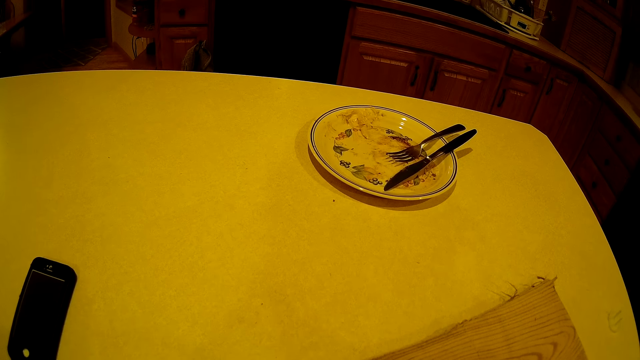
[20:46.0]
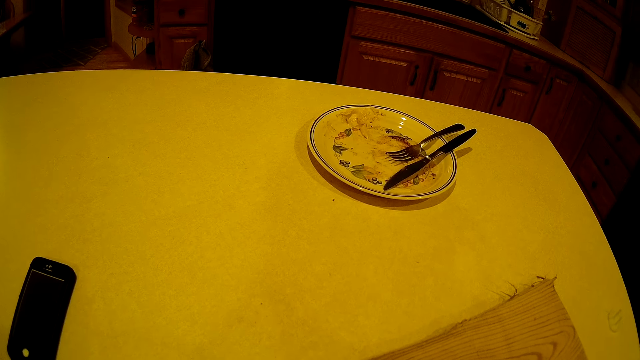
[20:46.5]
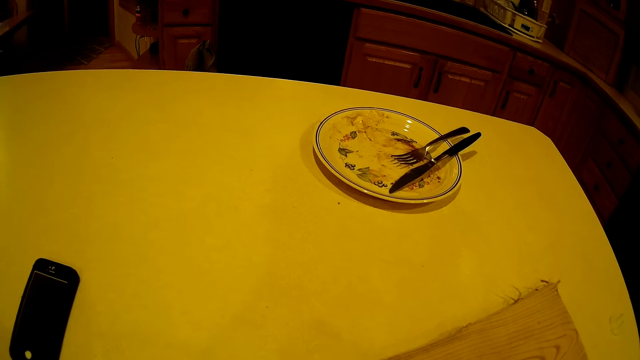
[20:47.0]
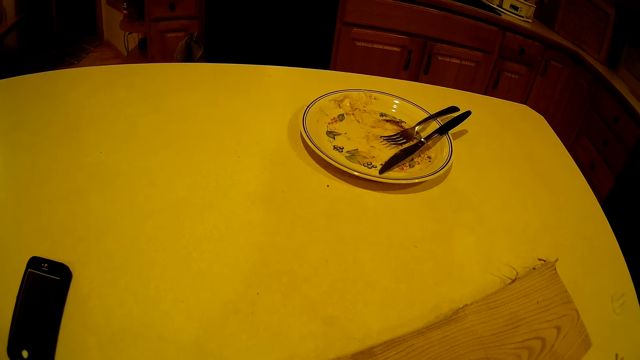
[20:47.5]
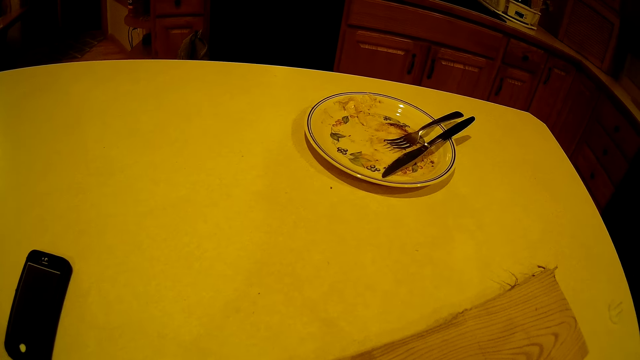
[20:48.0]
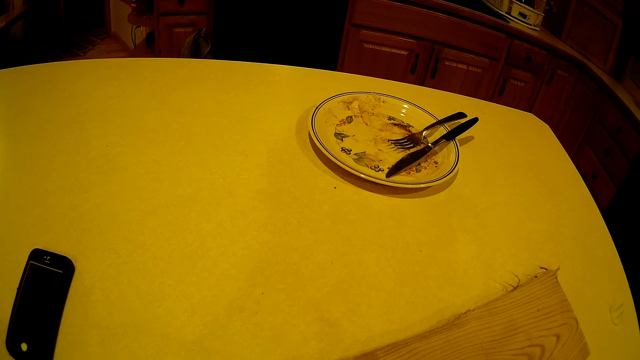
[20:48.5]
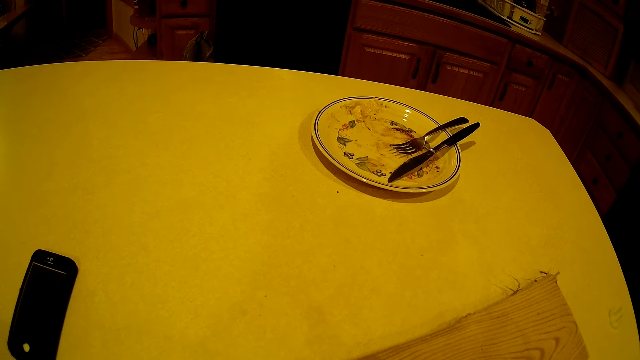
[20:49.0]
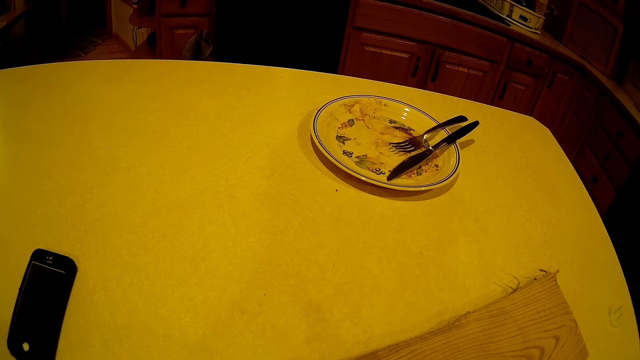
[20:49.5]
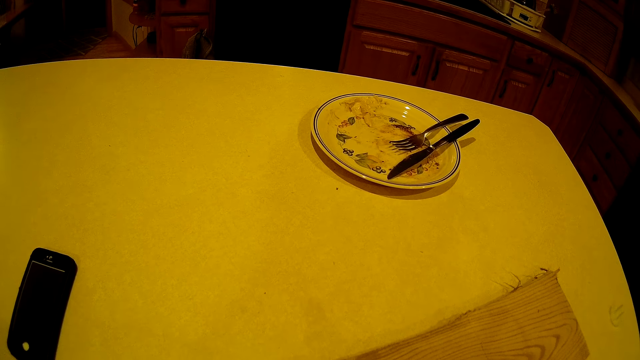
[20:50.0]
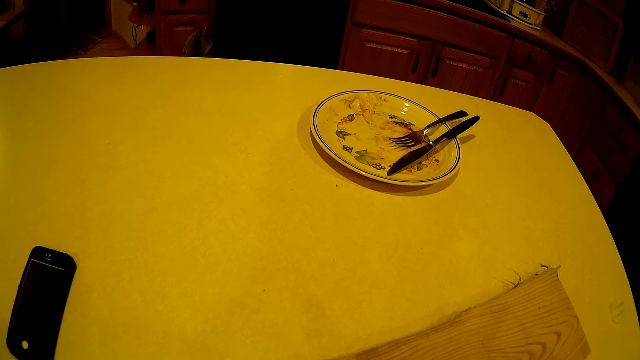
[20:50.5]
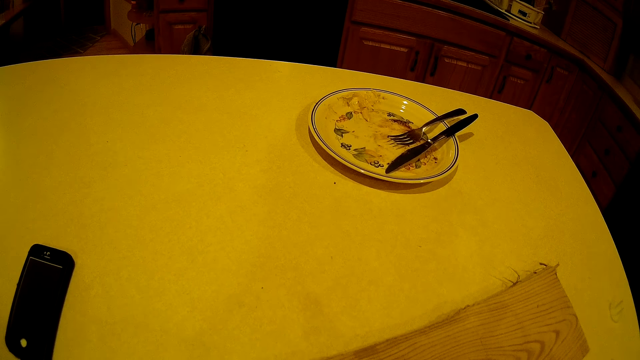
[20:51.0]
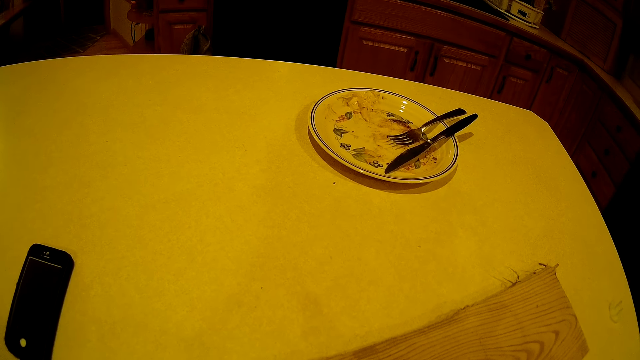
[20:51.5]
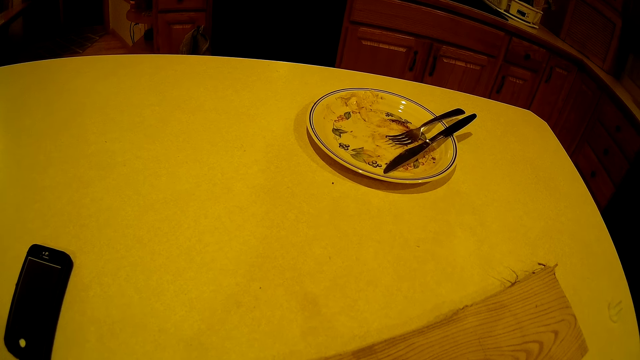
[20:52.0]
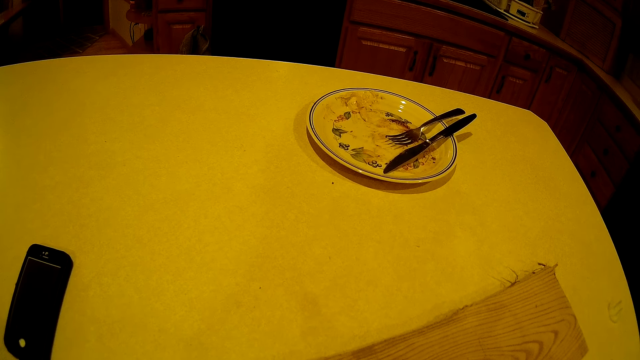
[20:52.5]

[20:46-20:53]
The camera wearer converses with the man.

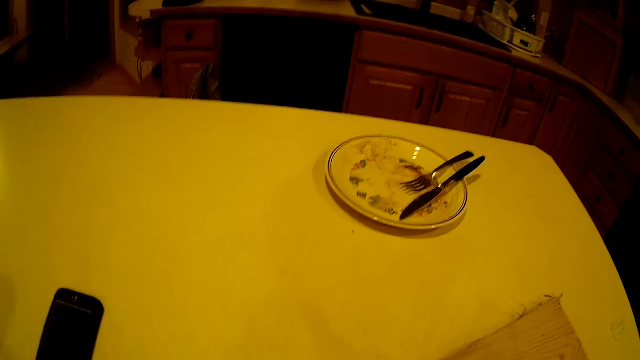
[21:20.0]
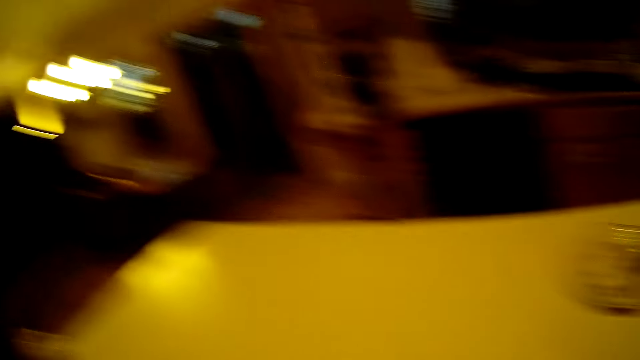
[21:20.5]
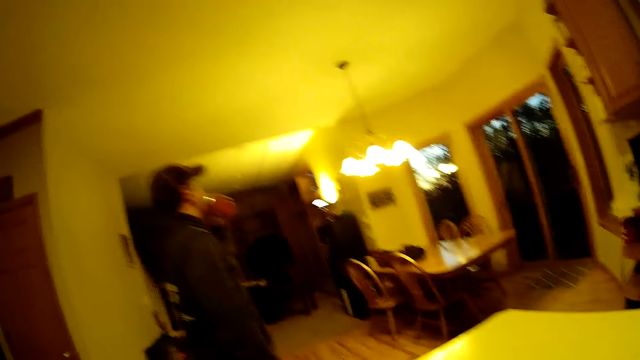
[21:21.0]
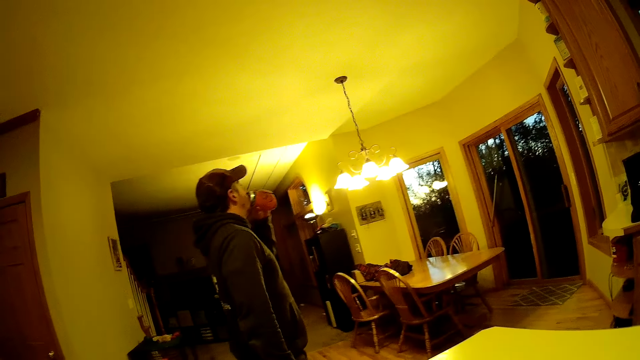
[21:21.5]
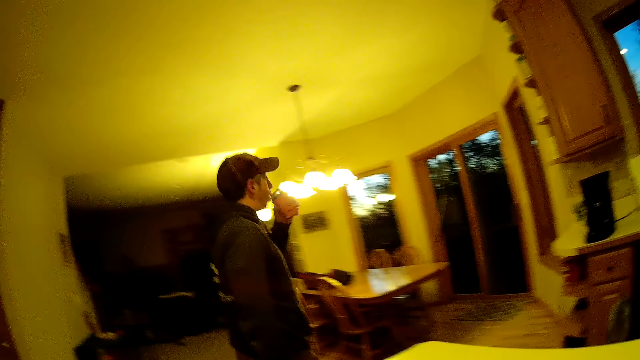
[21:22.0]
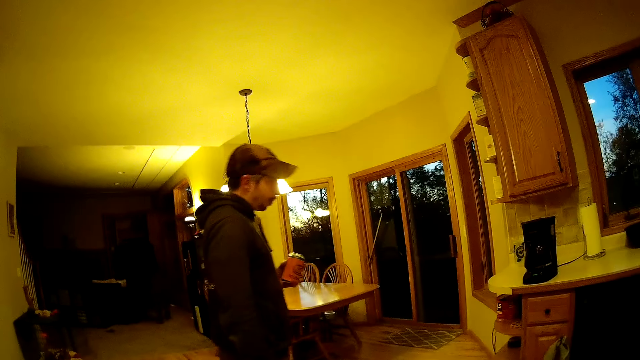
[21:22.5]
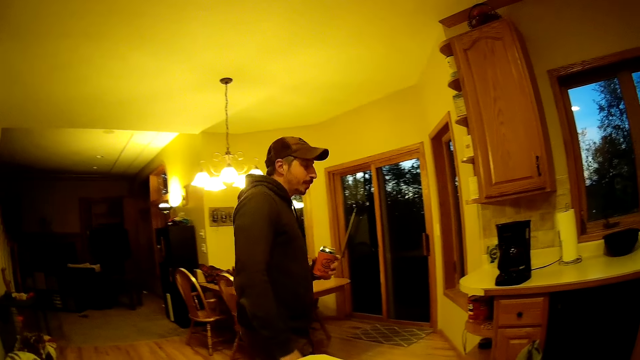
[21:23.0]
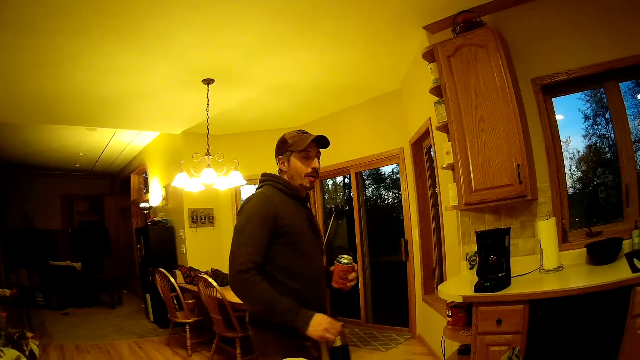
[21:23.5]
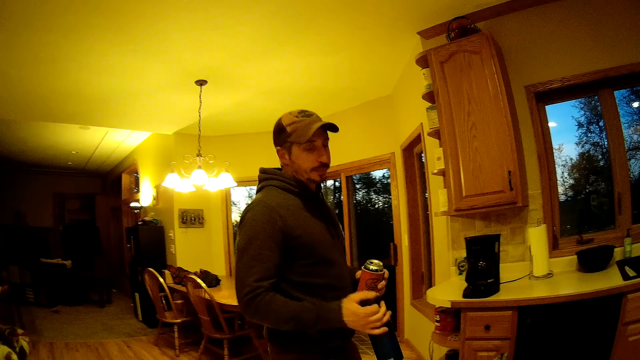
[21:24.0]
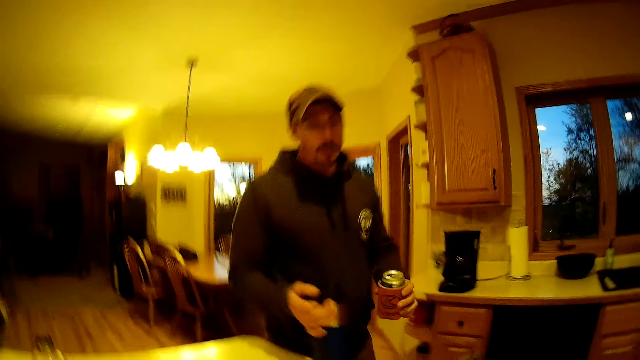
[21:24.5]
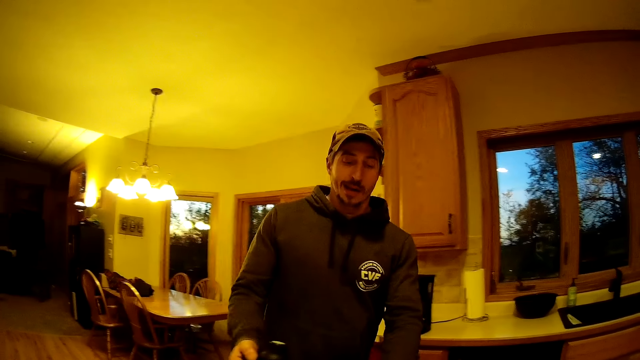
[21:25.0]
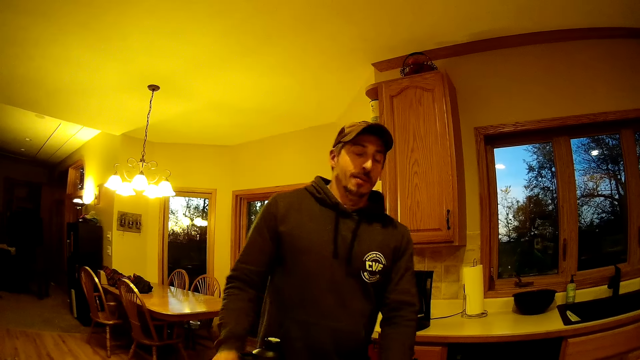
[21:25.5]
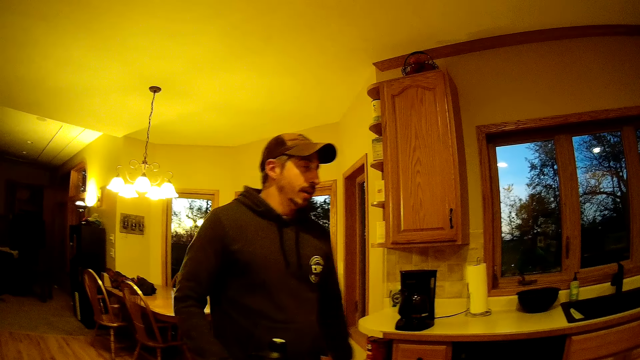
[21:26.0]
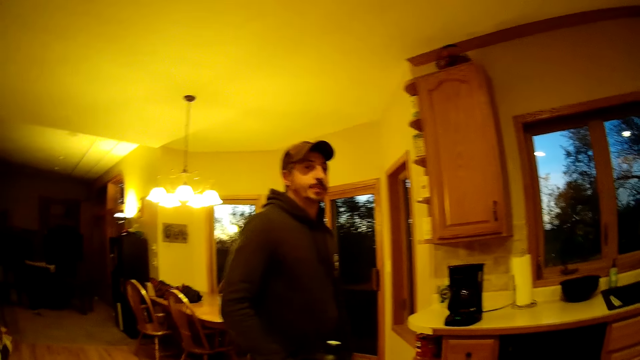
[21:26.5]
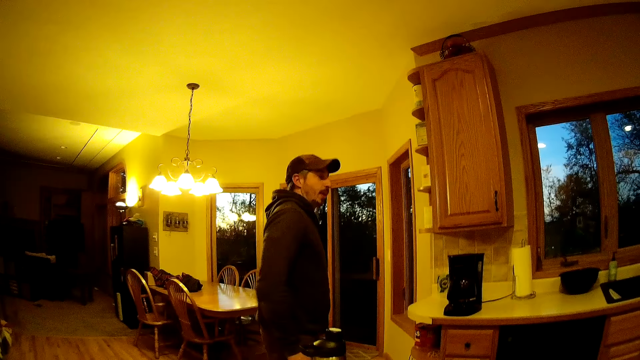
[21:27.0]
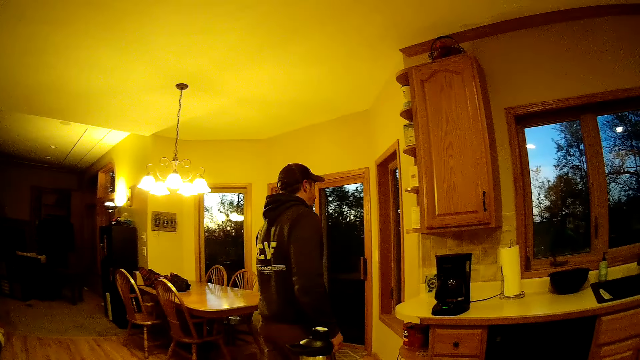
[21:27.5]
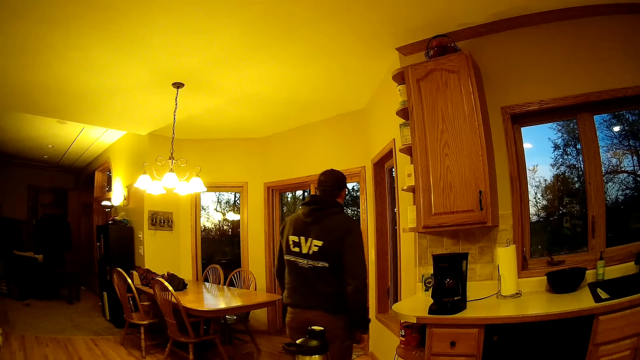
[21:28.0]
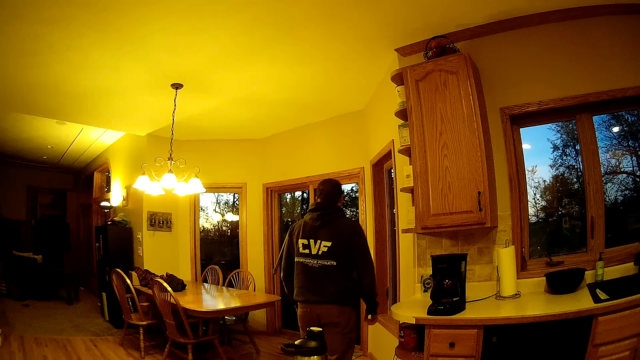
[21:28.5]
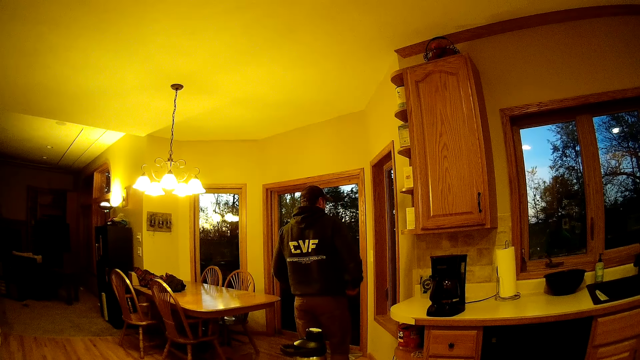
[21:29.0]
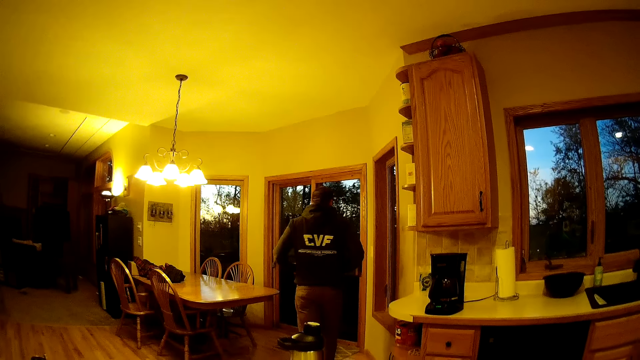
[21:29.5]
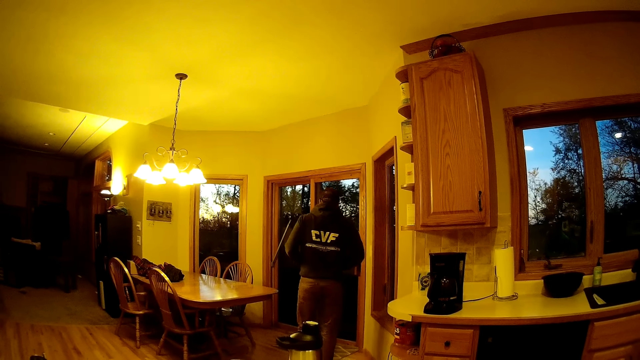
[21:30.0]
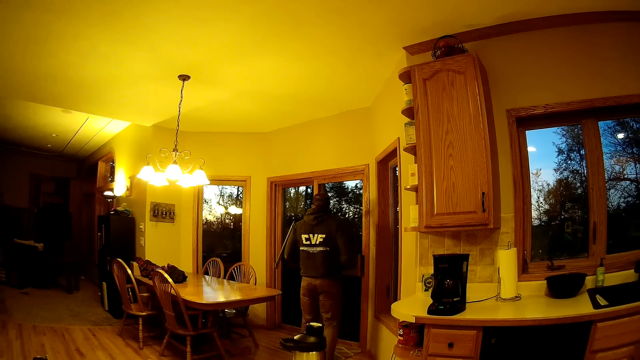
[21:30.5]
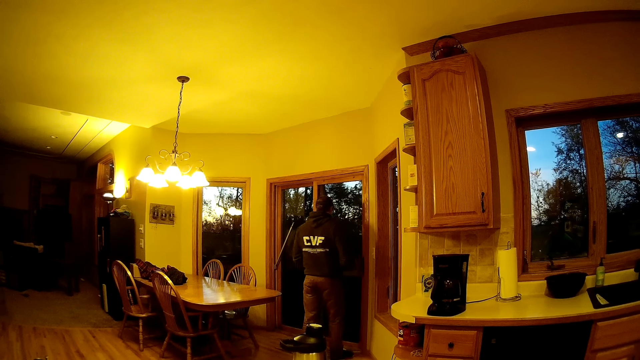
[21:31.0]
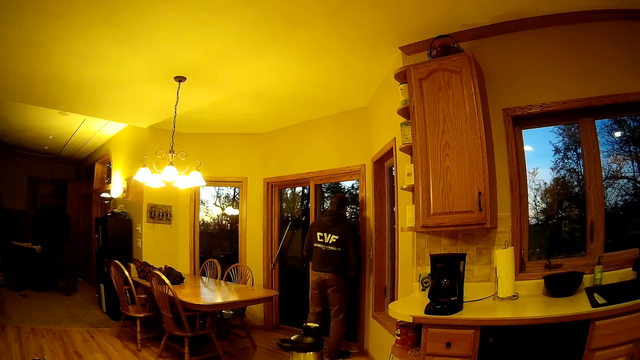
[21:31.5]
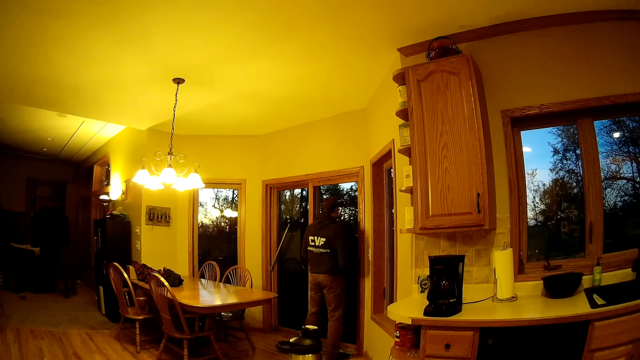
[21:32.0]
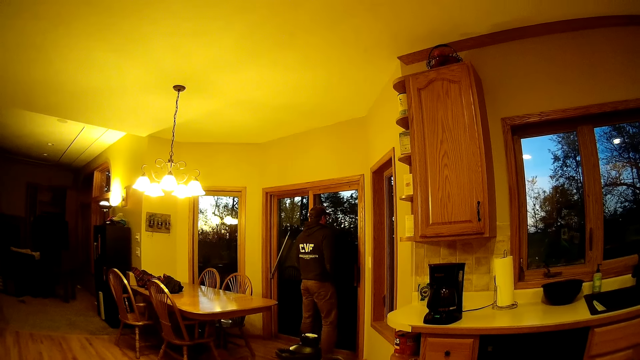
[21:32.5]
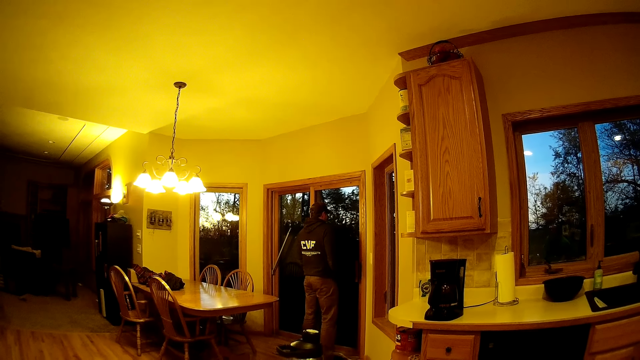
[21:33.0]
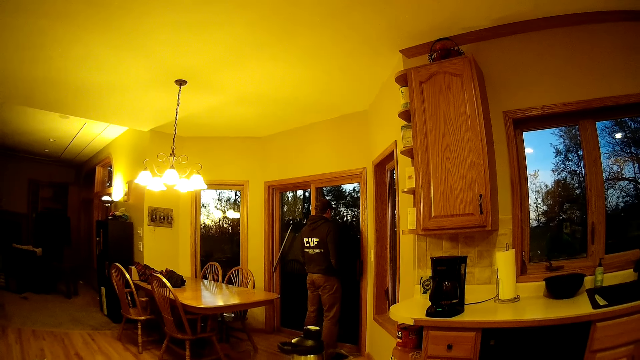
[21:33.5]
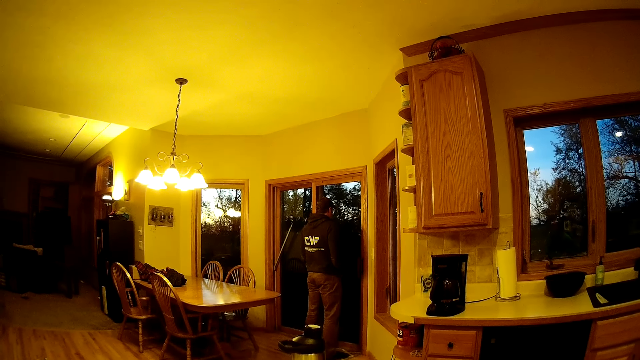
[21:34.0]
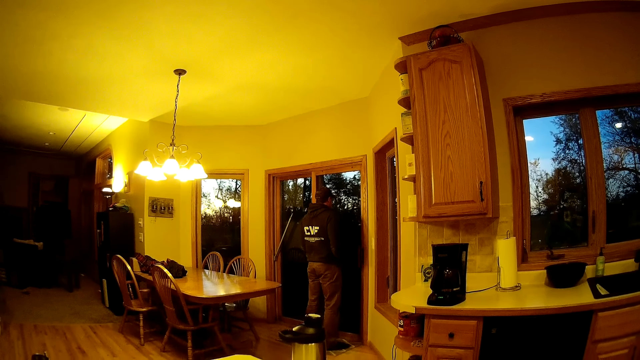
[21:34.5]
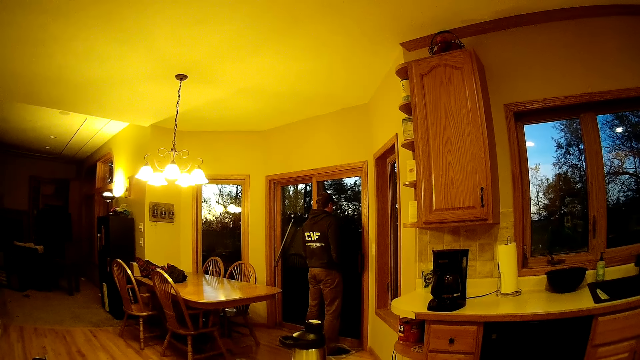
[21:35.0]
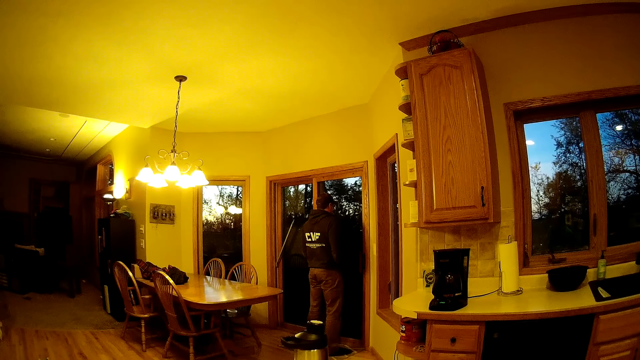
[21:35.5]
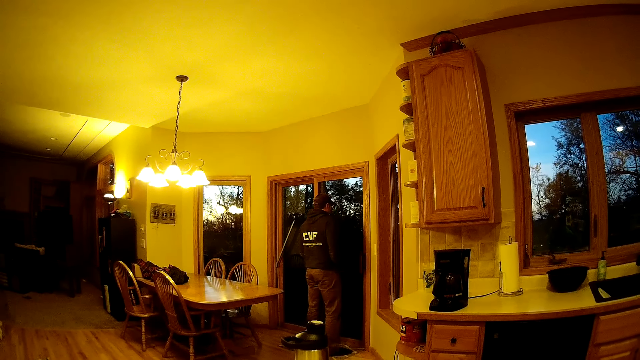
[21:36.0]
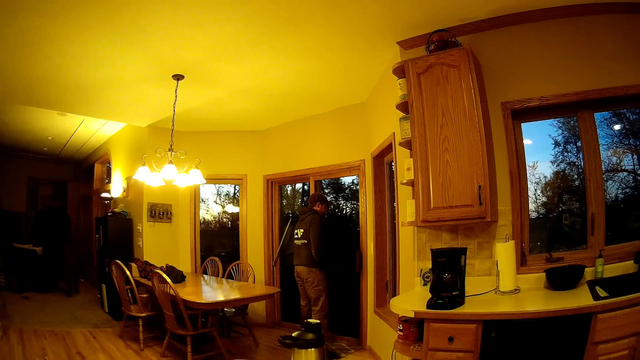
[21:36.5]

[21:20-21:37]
The man walks towards the table with a can drink in his left hand and drinks the can drink. The camera wearer converses with the man. The man places the water bottle and drinks on the table with both hands. The man walks in the room towards a door. The camera wearer converses with the man.
